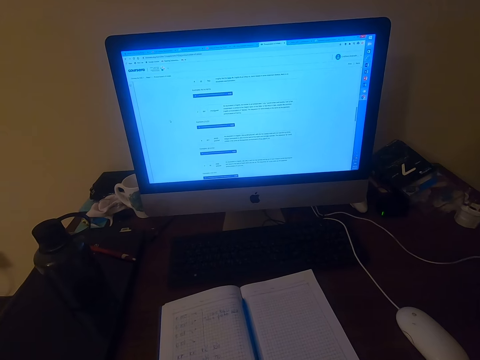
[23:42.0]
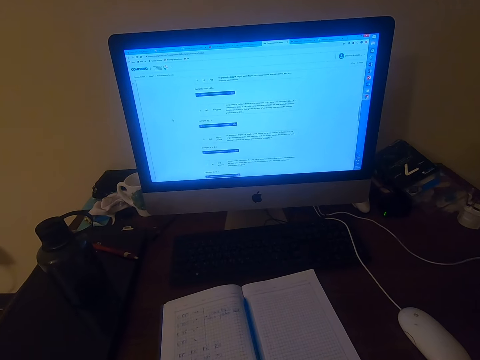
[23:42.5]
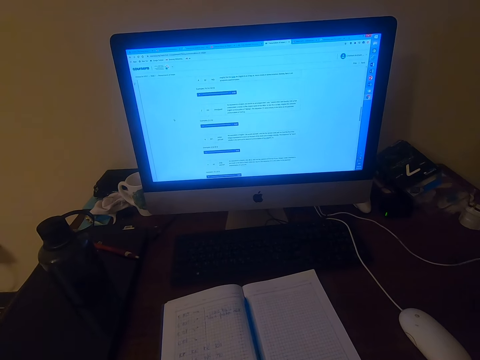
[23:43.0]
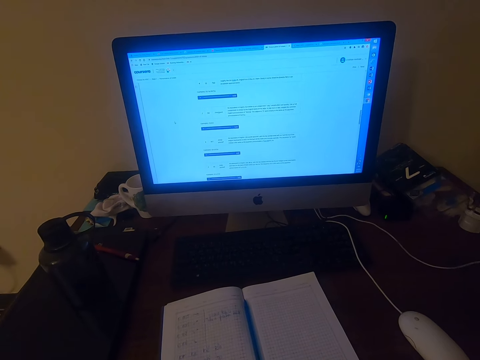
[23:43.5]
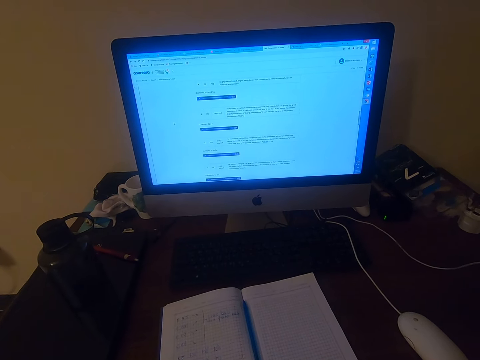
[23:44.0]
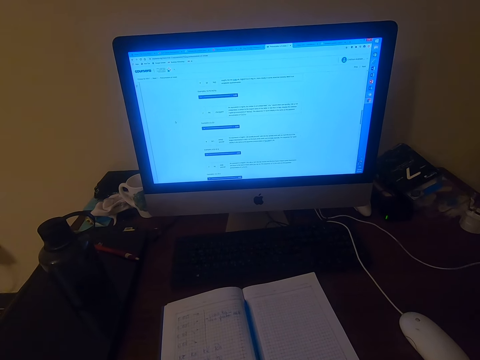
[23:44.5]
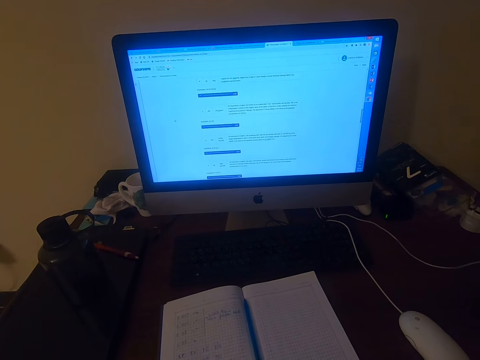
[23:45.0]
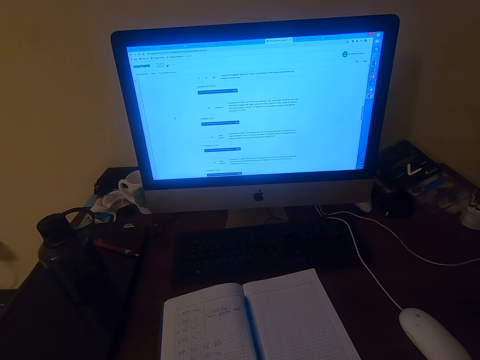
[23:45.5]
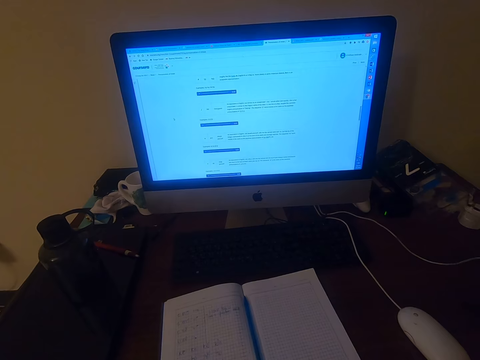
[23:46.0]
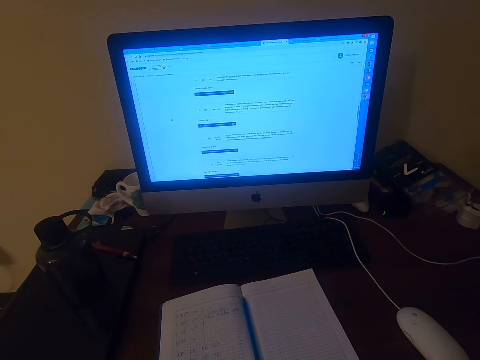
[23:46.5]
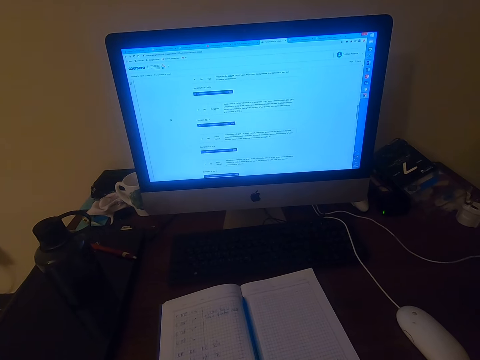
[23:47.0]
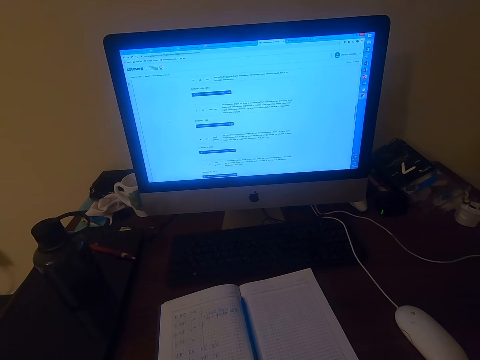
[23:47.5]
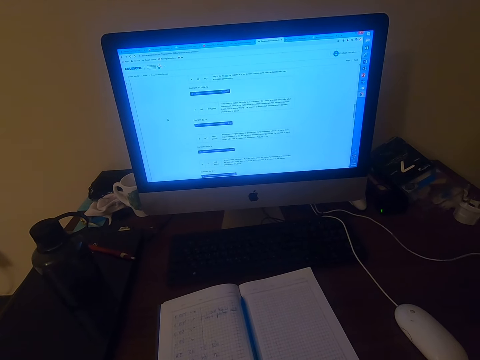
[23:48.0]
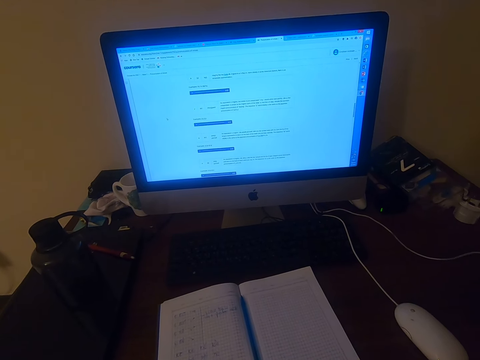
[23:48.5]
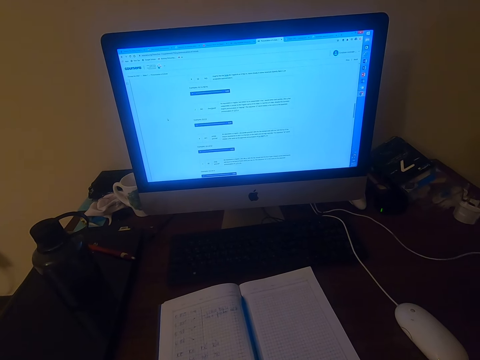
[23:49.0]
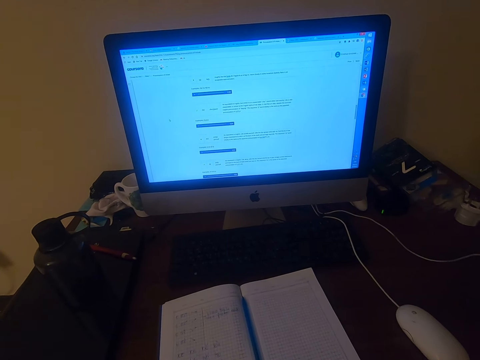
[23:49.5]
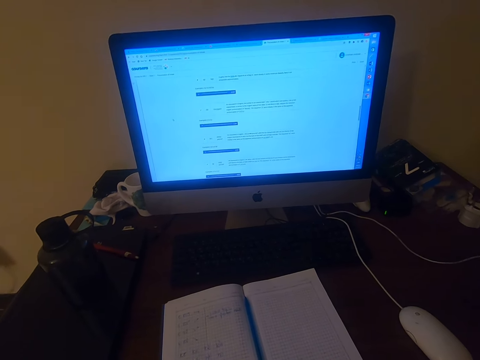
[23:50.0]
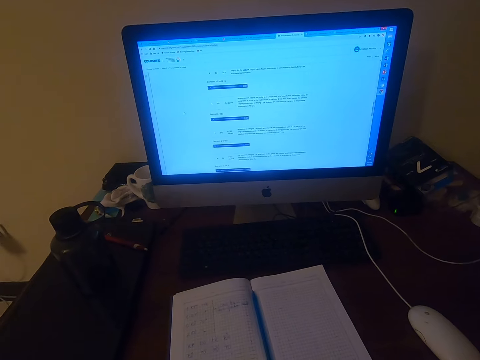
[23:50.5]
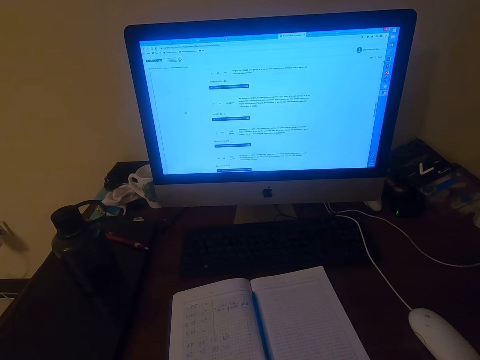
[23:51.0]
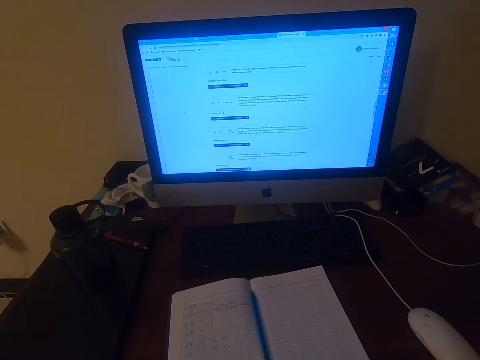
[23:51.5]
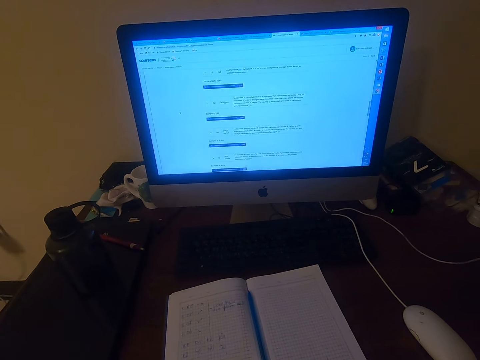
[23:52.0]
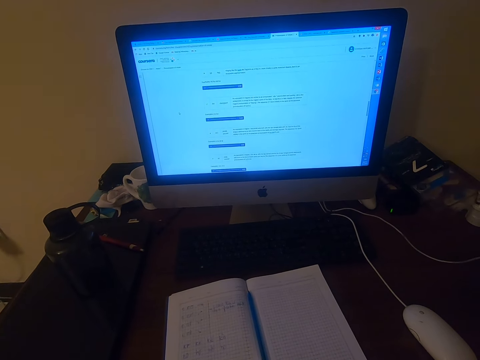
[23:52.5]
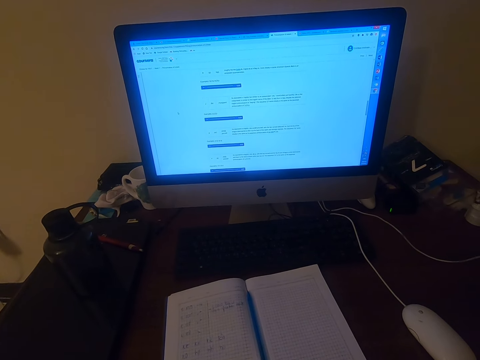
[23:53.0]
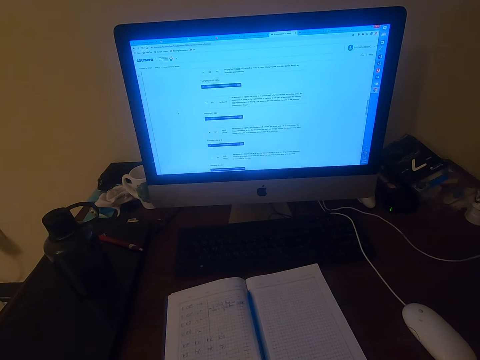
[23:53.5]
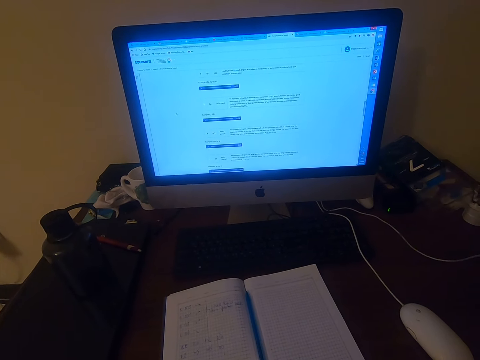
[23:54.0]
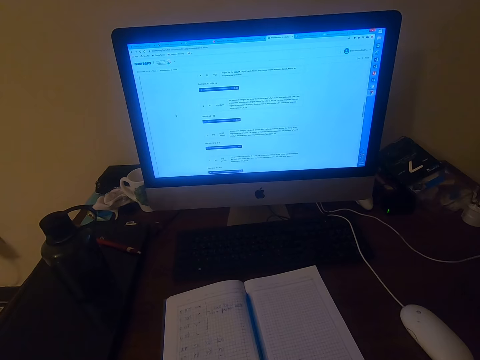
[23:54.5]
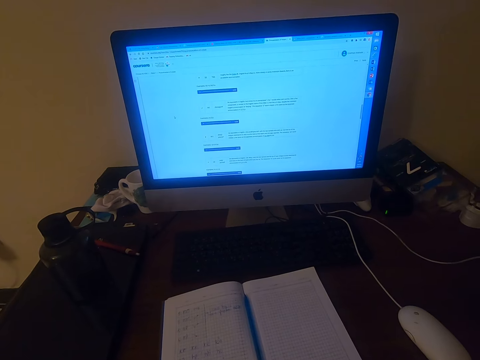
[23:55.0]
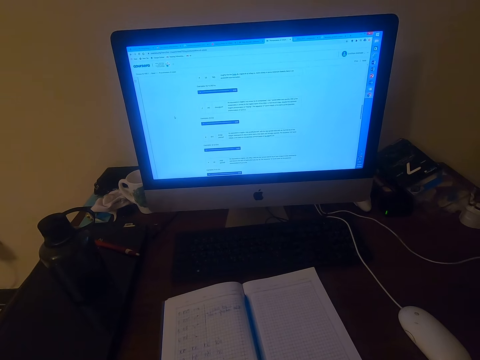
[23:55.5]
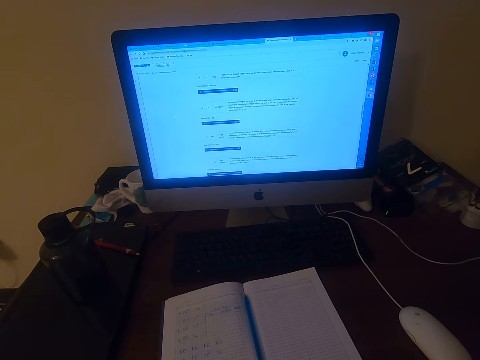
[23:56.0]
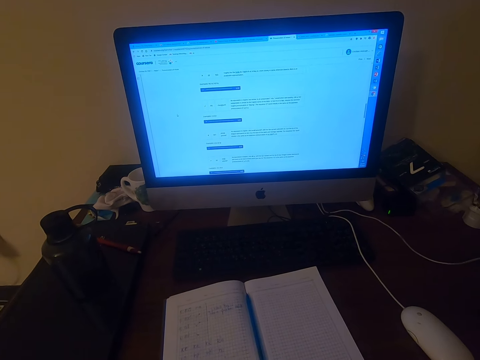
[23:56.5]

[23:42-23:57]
The camera wearer looks at the monitor.

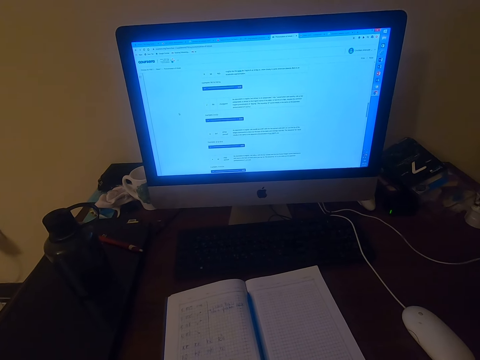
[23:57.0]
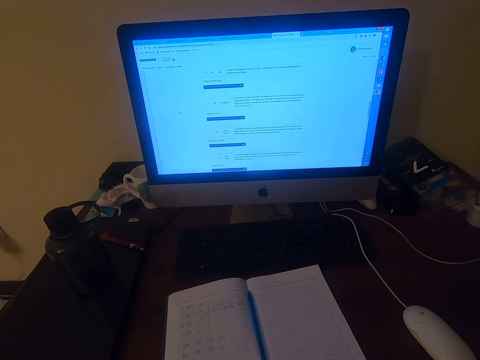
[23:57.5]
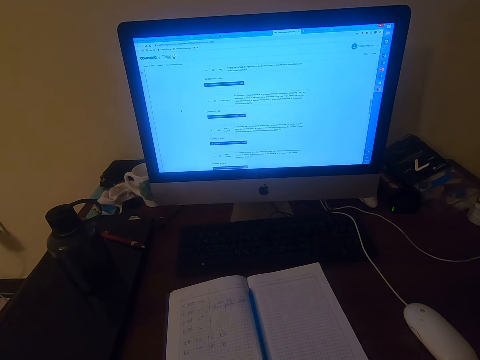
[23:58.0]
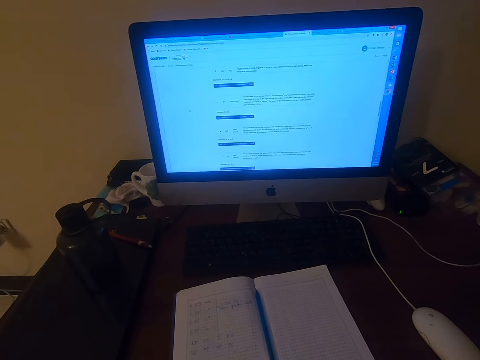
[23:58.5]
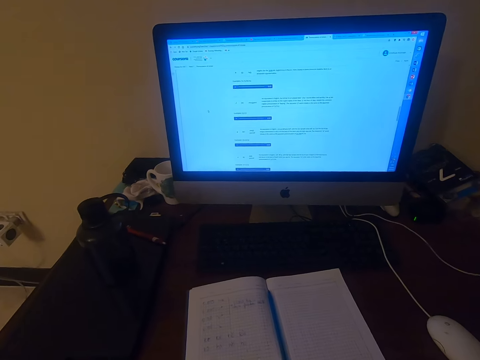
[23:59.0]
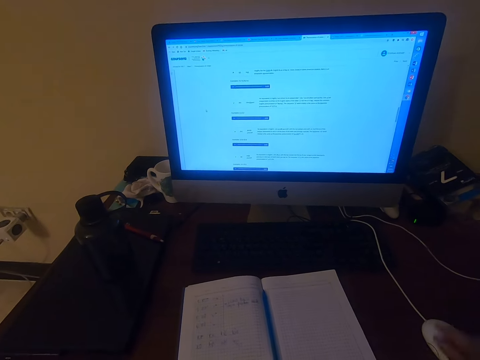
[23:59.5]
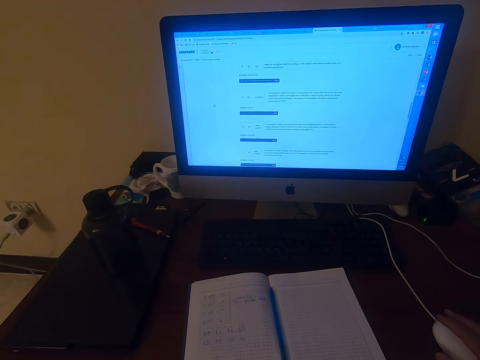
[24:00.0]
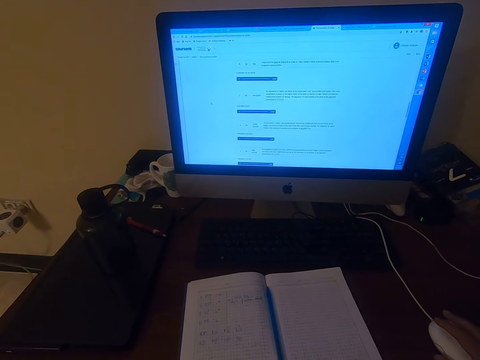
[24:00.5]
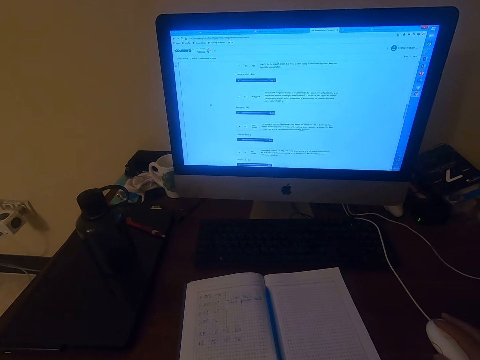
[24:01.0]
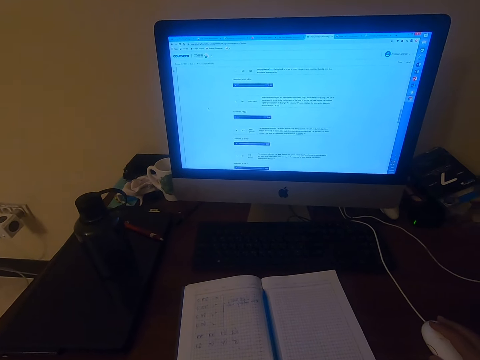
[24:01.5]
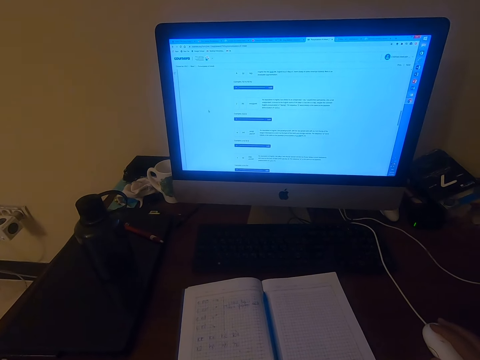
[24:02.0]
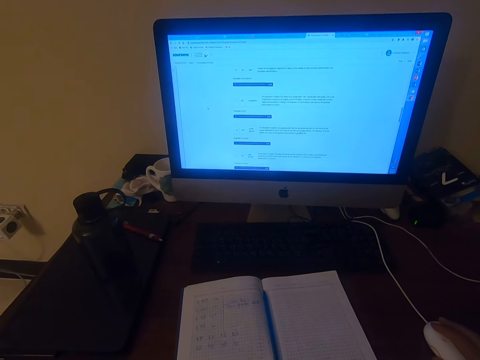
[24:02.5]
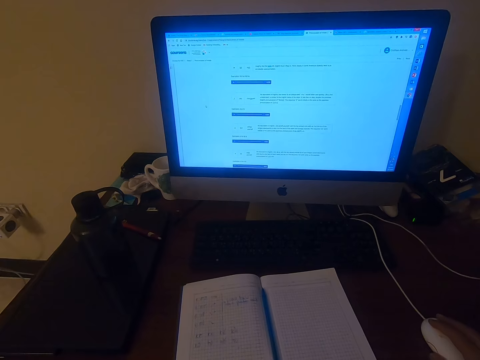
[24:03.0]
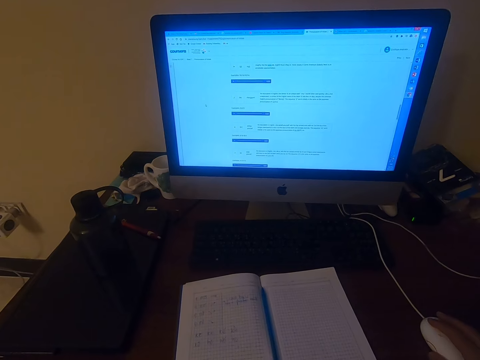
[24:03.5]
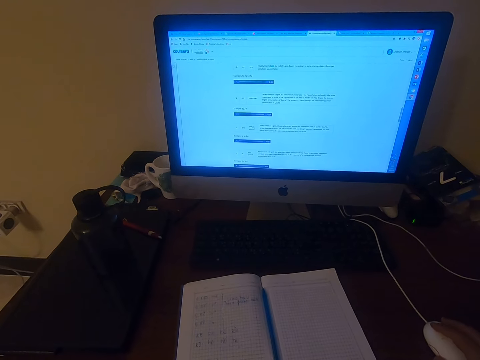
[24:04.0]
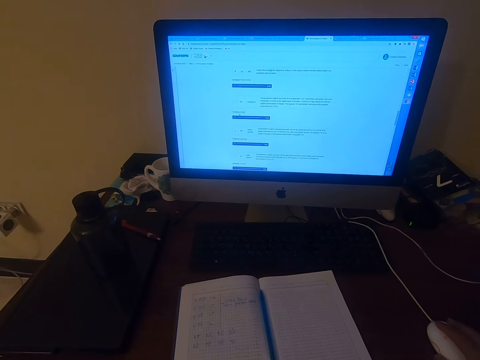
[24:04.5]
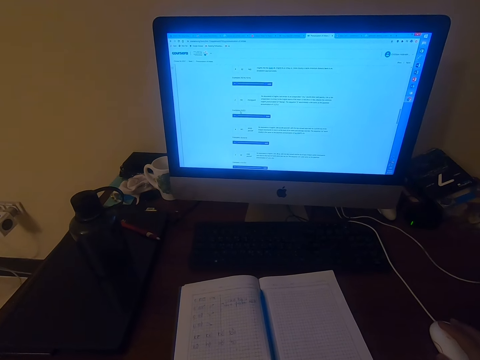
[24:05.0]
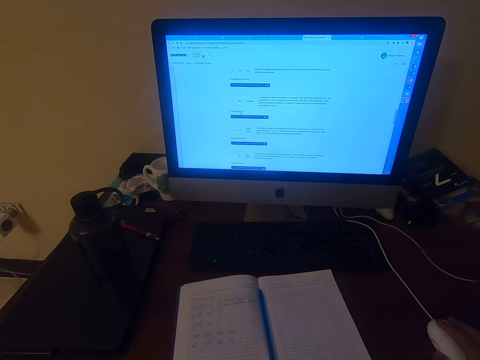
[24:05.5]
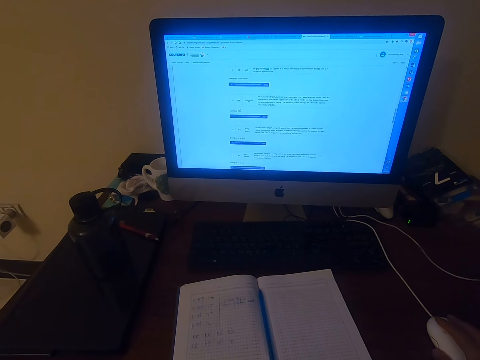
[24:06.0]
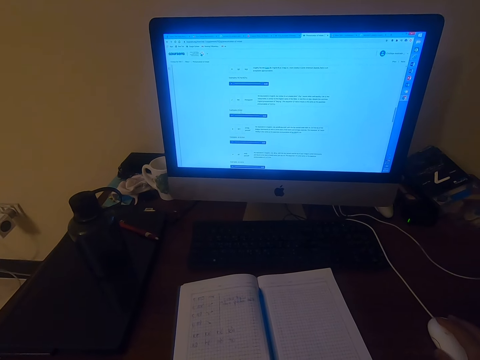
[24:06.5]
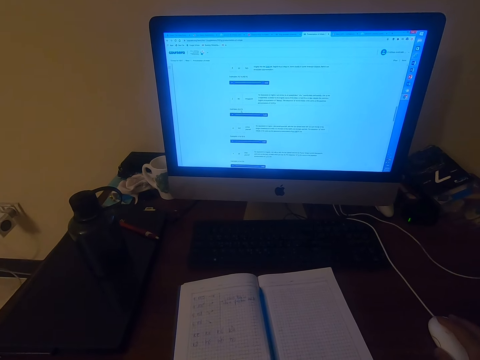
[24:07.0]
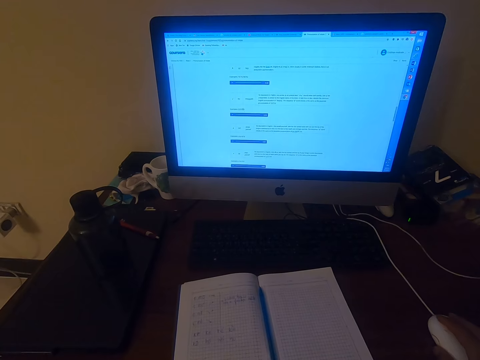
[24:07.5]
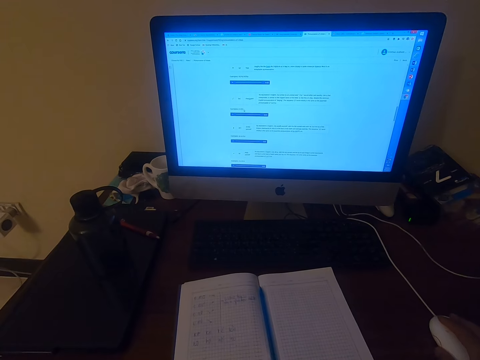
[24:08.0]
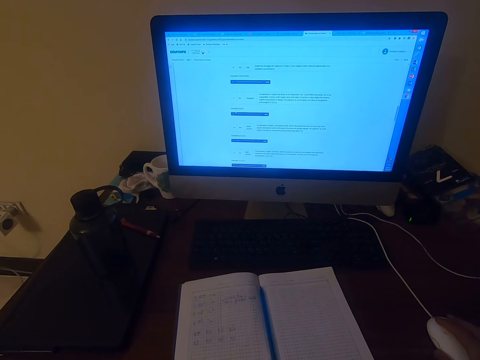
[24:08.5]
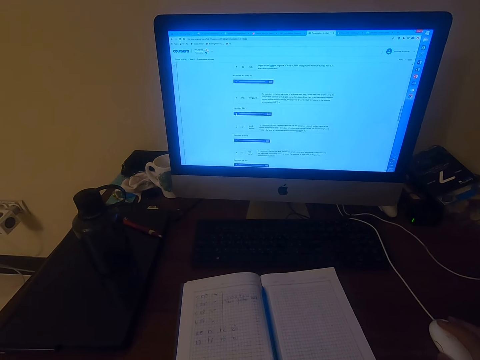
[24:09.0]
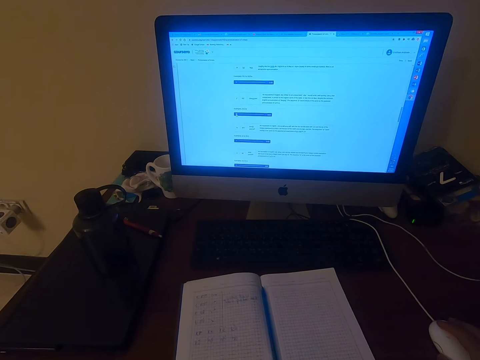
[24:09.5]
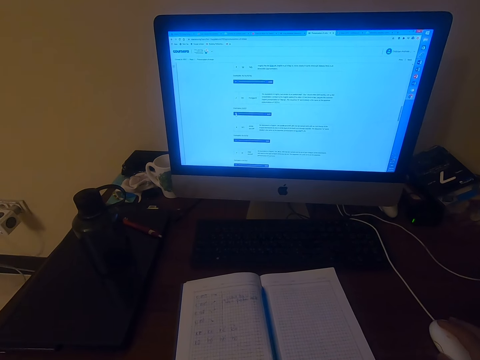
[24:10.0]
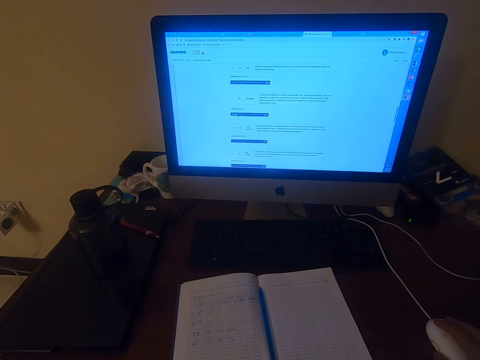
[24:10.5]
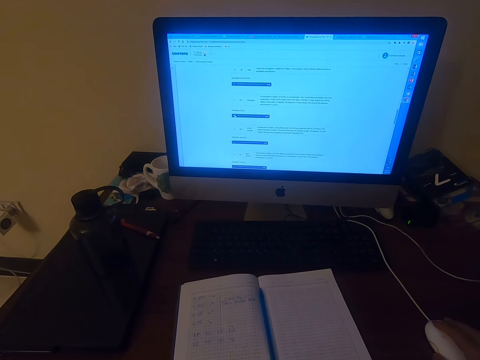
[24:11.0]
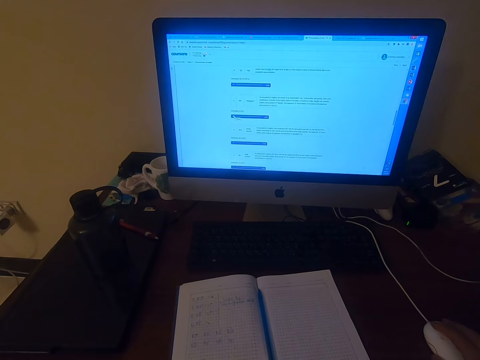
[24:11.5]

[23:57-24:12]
The camera wearer operates a computer. They click the mouse repeatedly.
